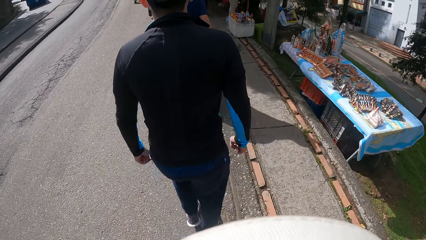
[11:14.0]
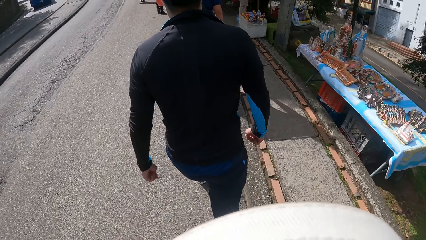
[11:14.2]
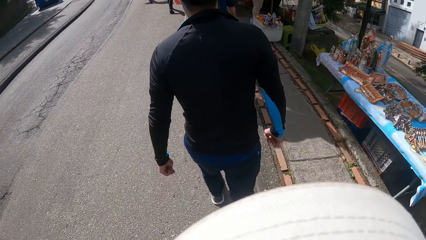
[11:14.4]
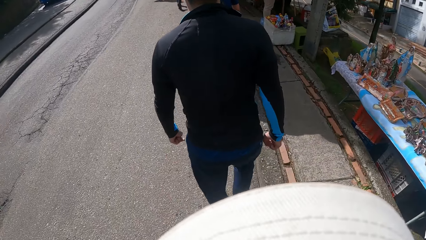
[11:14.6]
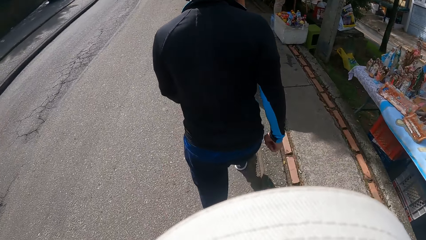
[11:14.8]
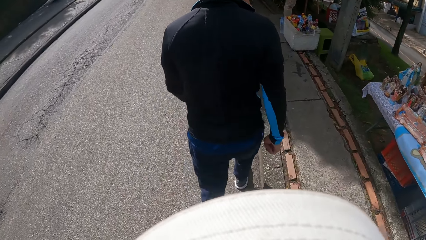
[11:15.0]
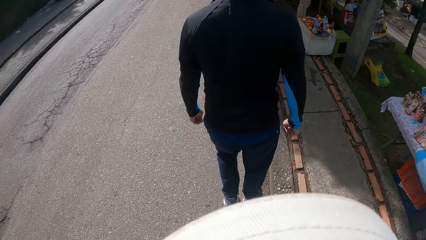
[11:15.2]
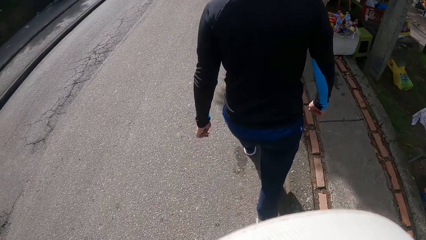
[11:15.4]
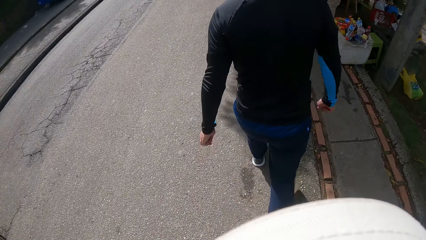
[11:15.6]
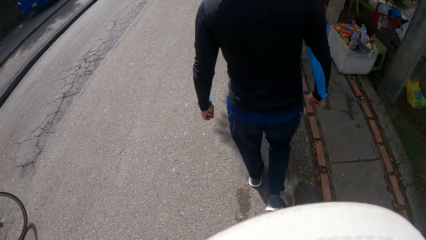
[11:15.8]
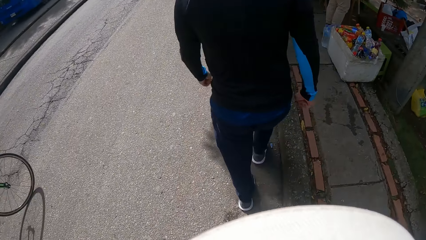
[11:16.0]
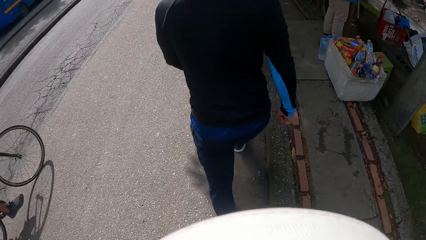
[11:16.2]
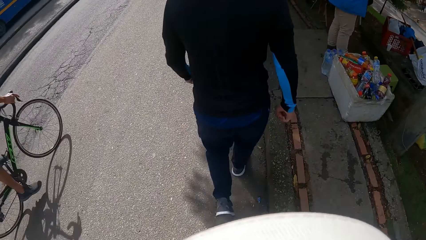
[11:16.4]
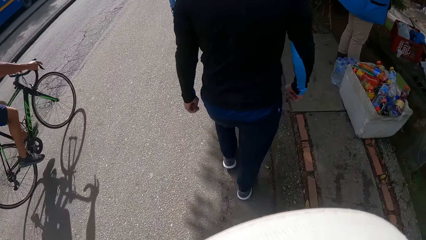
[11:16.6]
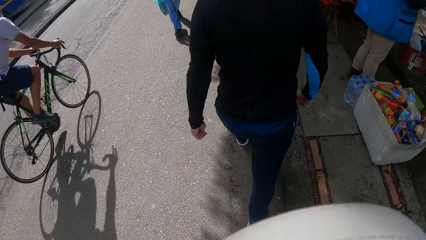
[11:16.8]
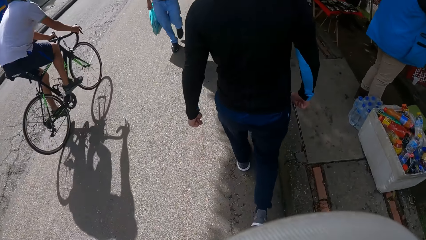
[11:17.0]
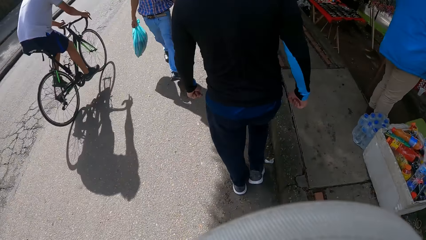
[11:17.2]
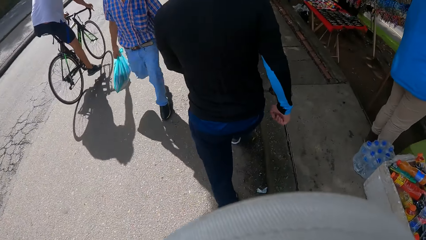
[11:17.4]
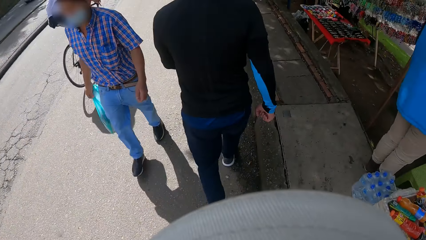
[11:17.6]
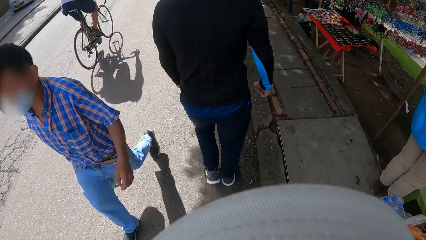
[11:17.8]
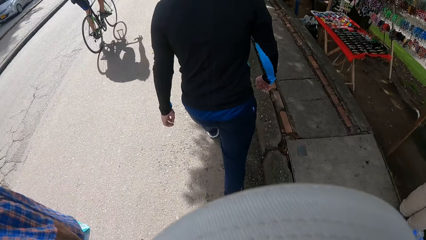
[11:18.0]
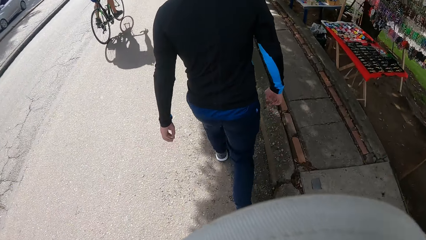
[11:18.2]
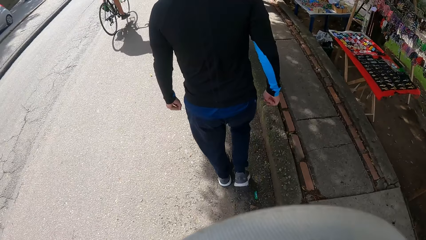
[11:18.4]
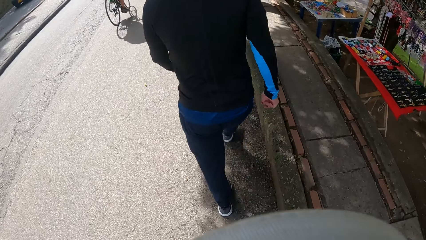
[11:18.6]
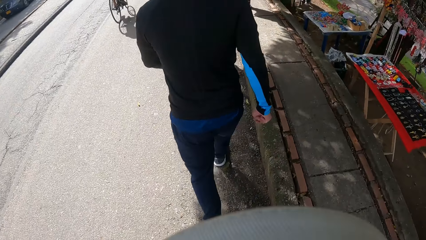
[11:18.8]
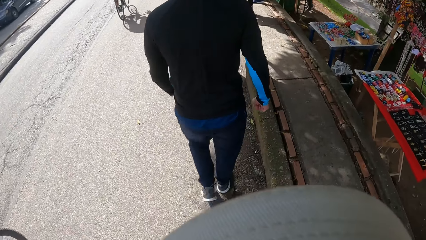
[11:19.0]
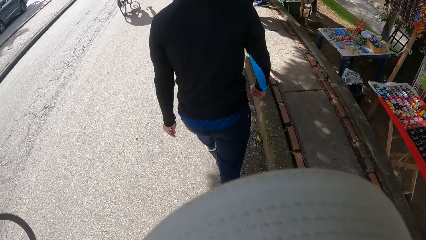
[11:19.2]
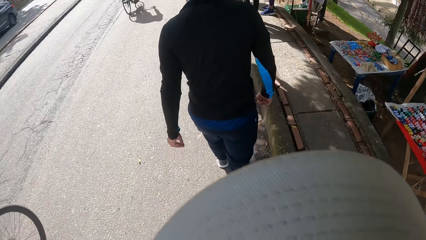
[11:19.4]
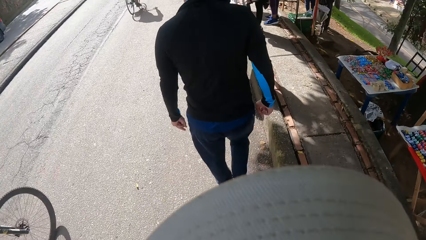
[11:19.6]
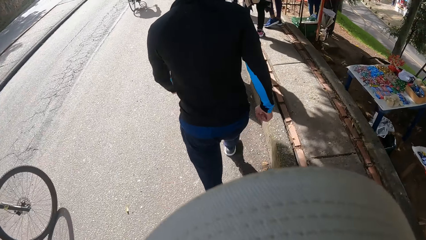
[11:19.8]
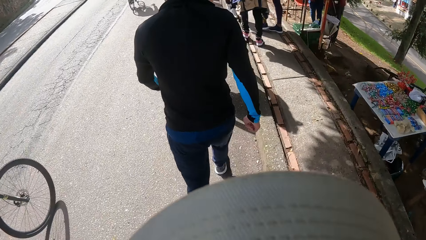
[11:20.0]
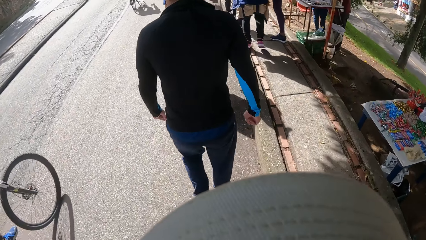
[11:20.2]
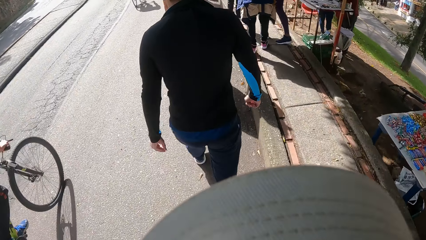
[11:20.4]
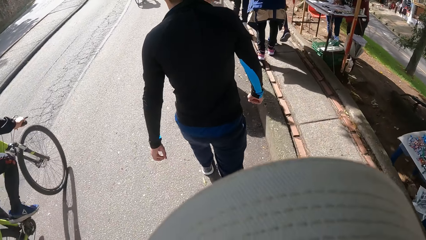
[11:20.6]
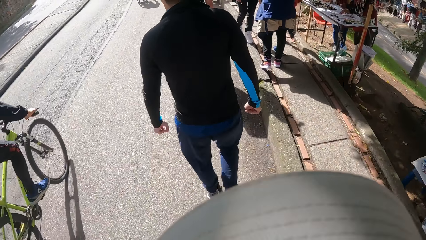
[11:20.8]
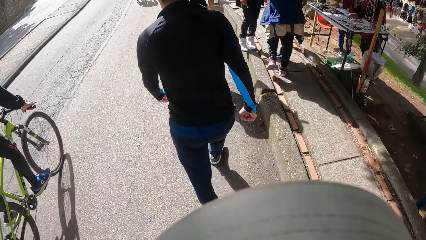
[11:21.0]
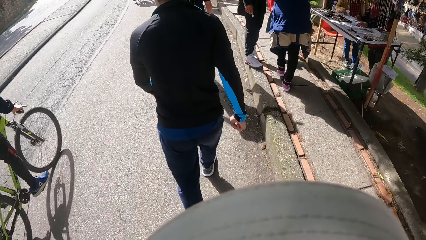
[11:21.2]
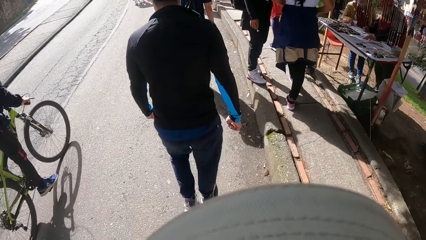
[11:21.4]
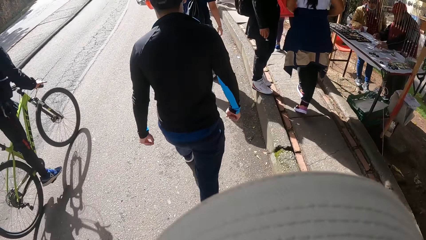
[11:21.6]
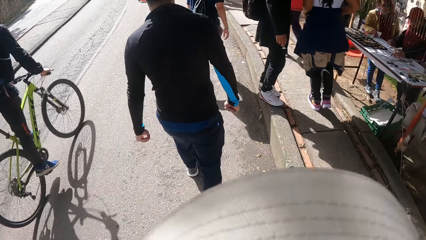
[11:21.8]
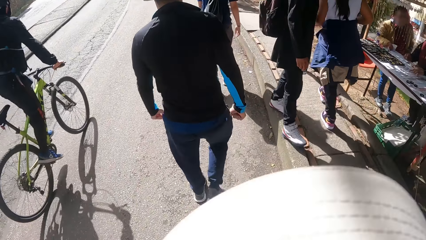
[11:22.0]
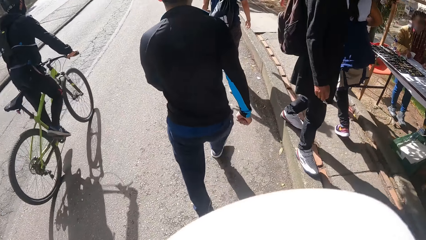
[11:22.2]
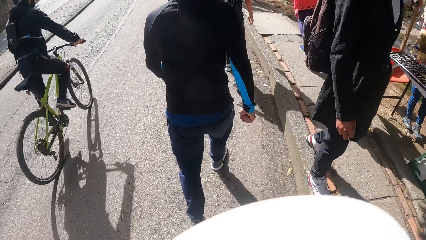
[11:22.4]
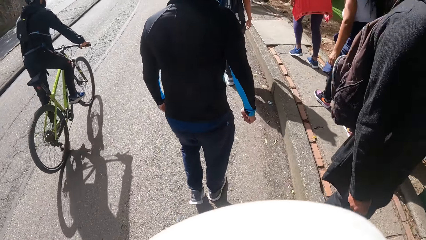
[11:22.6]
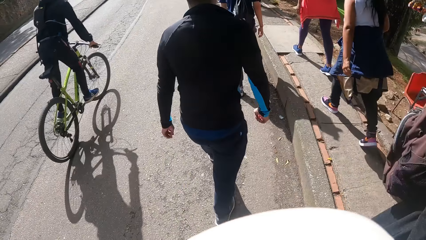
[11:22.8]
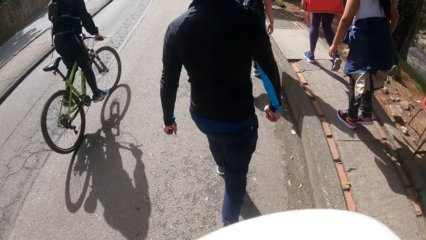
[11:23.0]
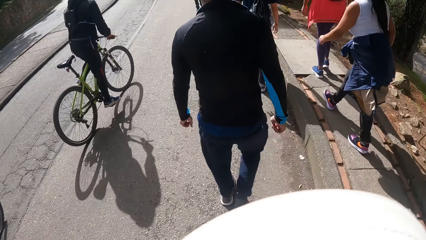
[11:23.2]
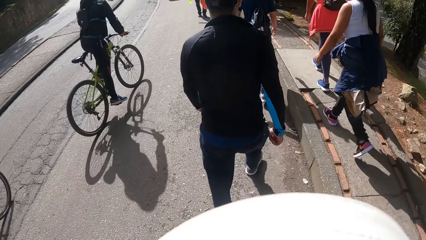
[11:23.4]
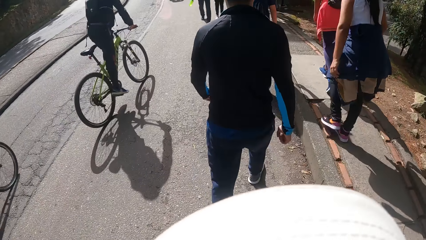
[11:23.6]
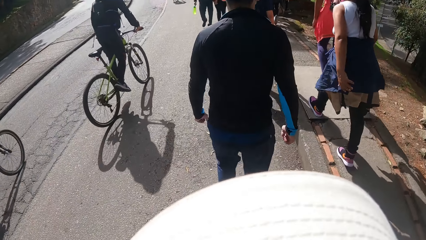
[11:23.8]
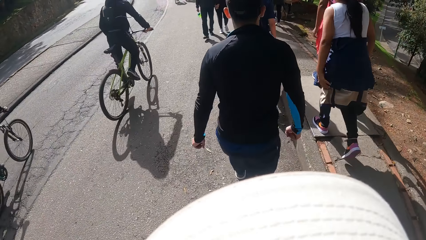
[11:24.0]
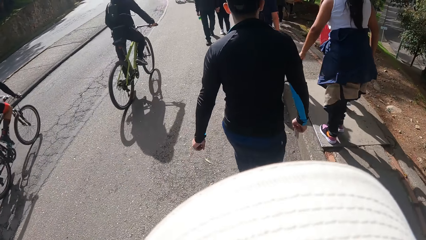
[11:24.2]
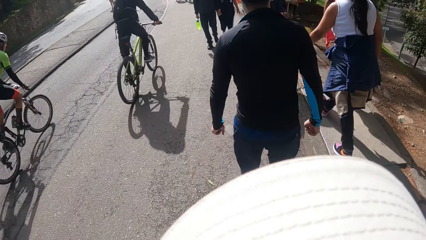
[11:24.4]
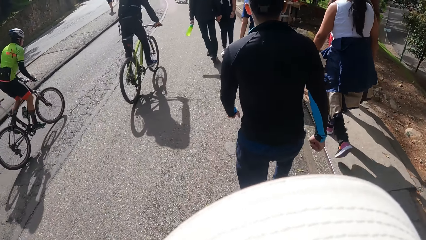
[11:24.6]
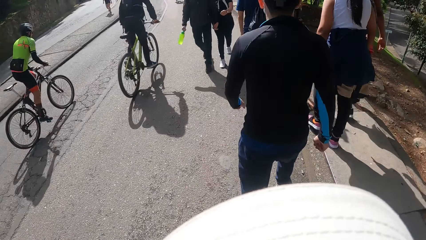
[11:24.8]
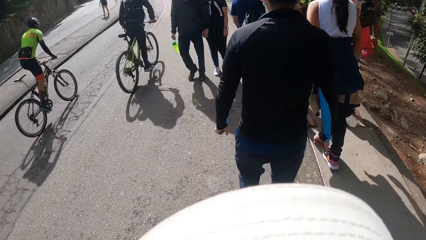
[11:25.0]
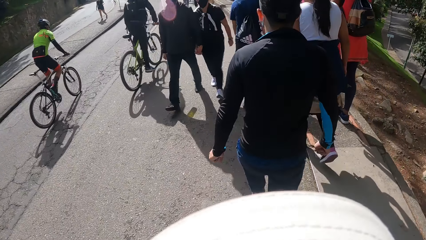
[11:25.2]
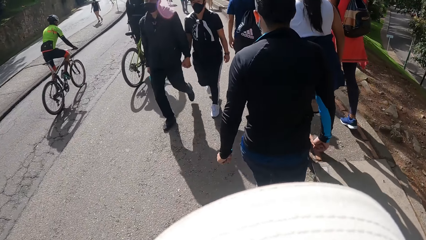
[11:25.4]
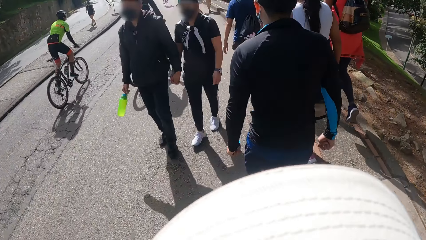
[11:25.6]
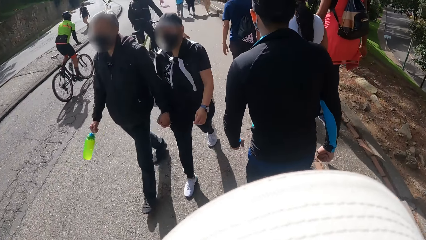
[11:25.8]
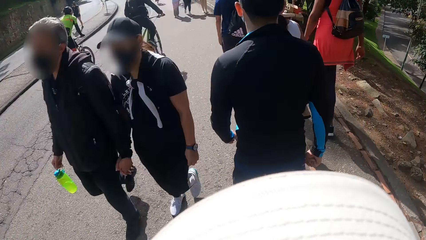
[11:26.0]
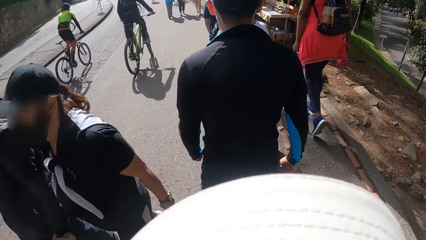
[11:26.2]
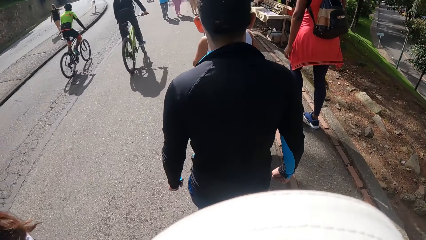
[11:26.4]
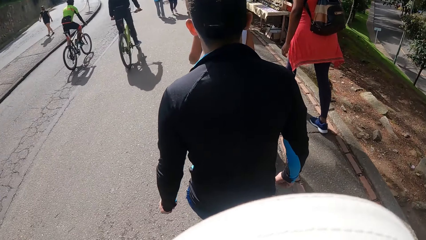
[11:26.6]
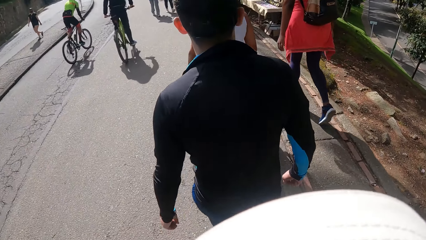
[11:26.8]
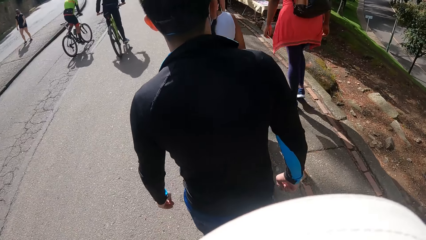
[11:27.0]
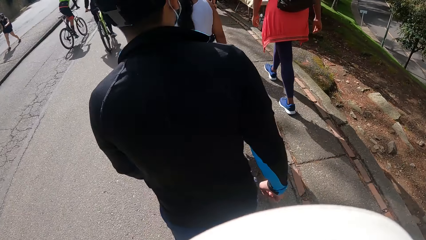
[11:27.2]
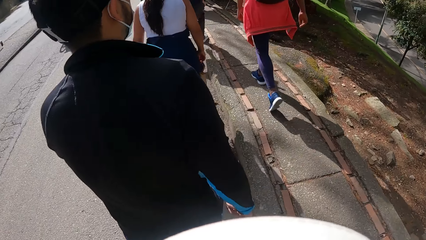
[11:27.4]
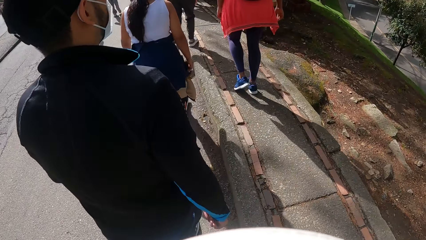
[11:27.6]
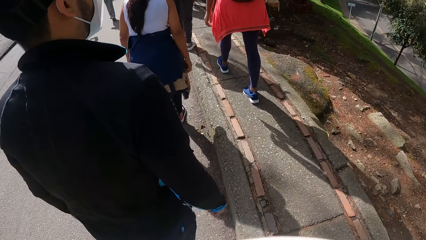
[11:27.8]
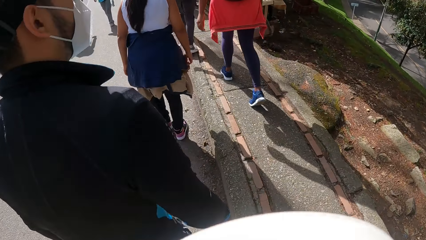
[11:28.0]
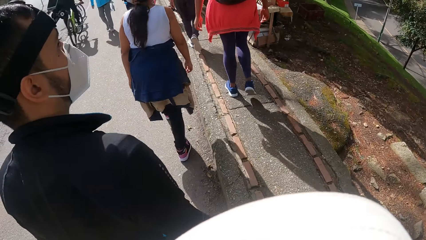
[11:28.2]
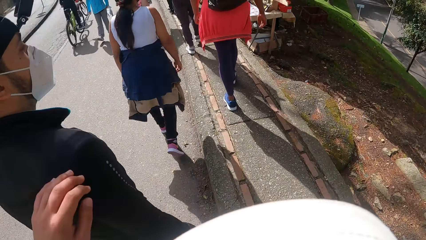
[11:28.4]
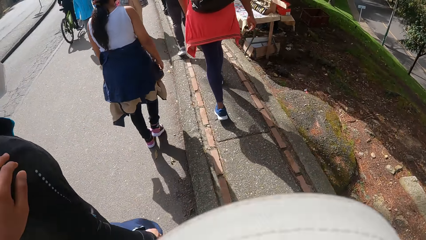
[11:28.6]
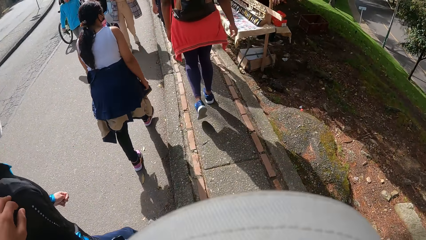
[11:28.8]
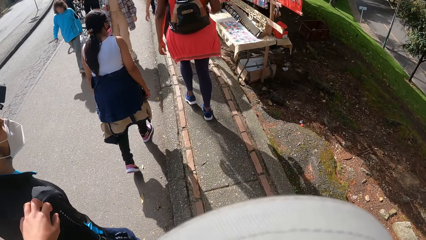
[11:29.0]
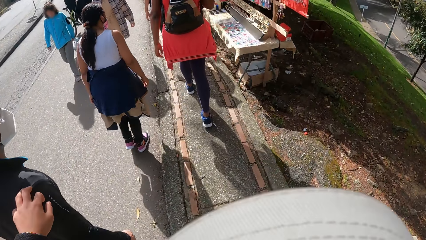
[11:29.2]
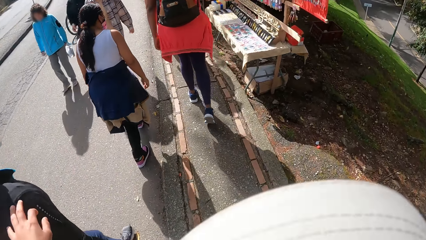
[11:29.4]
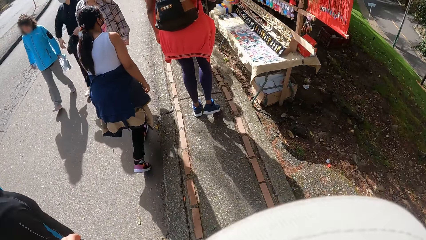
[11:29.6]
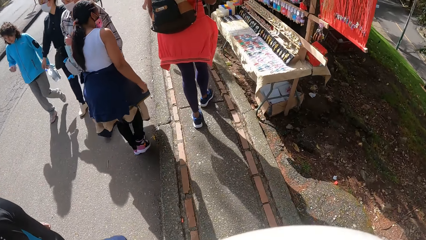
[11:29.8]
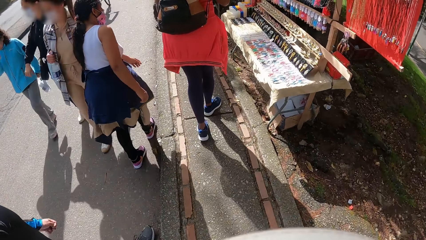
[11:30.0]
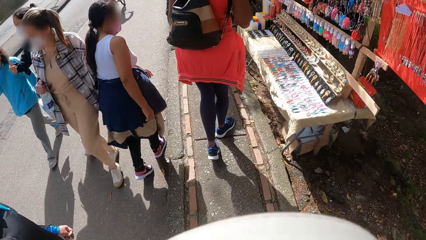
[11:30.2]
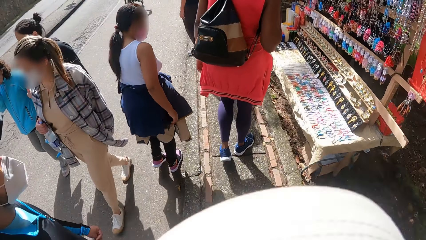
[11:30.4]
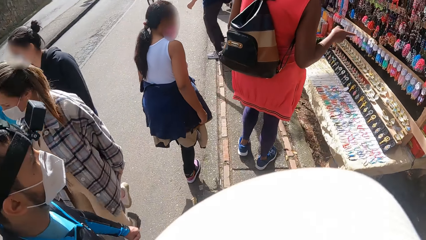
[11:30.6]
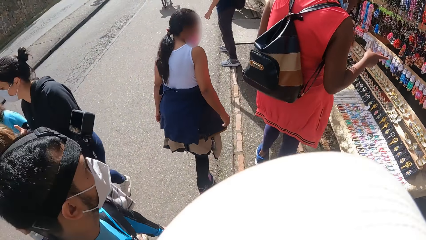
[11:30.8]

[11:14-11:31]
A bicycle rides past the camera wearer. A bicycle rides past again. The camera wearer touches the shoulder of a man with his left hand.
